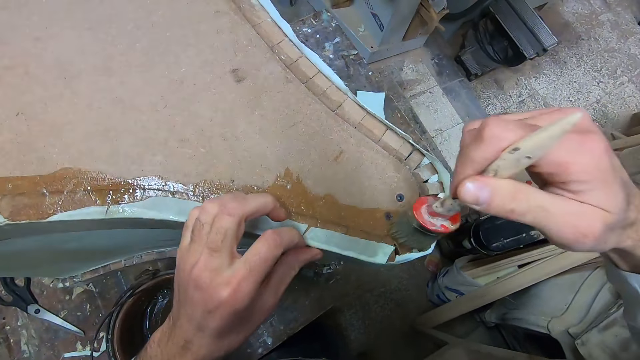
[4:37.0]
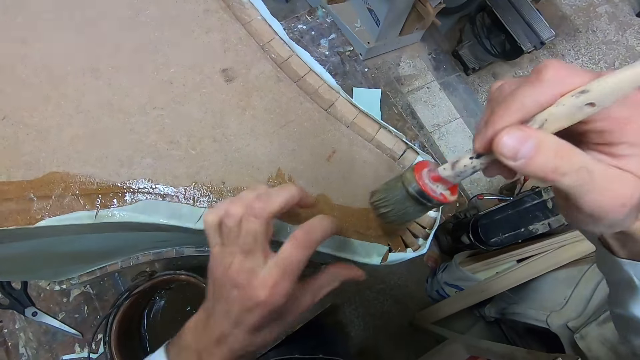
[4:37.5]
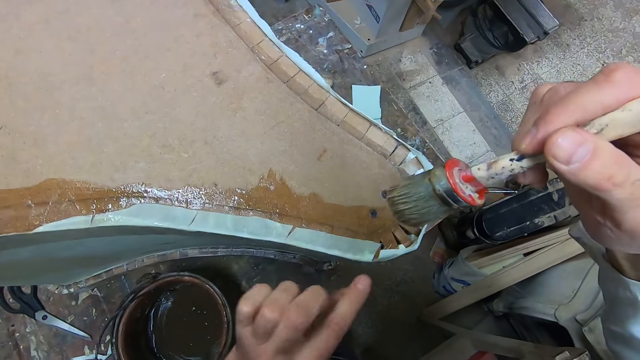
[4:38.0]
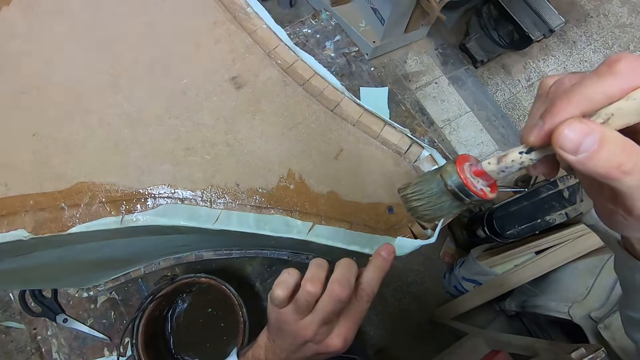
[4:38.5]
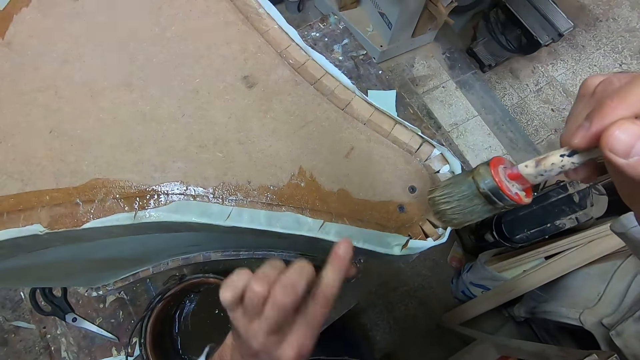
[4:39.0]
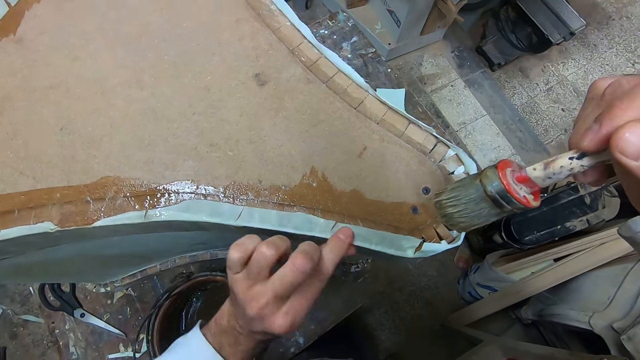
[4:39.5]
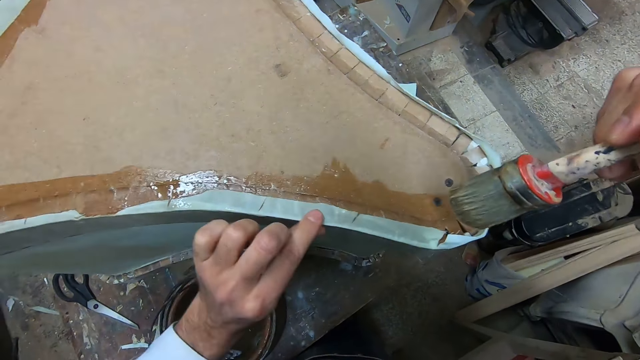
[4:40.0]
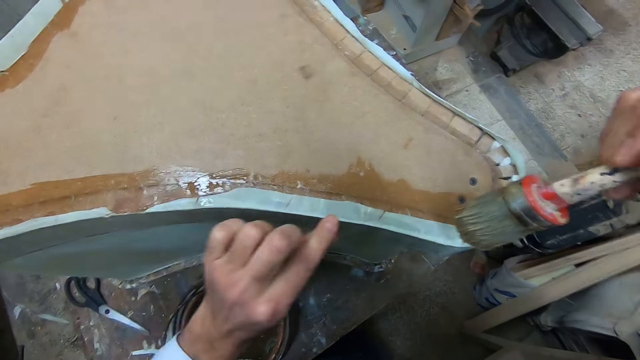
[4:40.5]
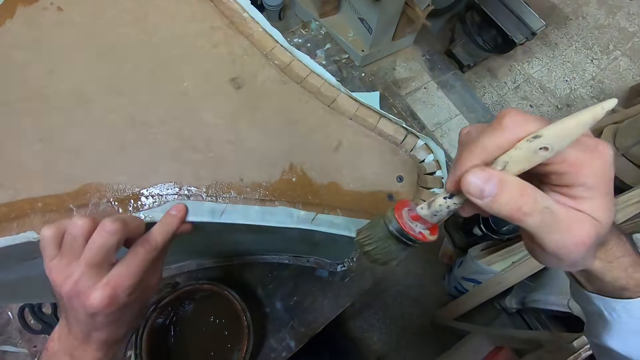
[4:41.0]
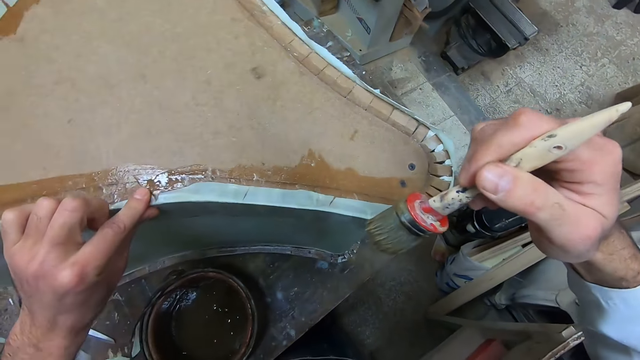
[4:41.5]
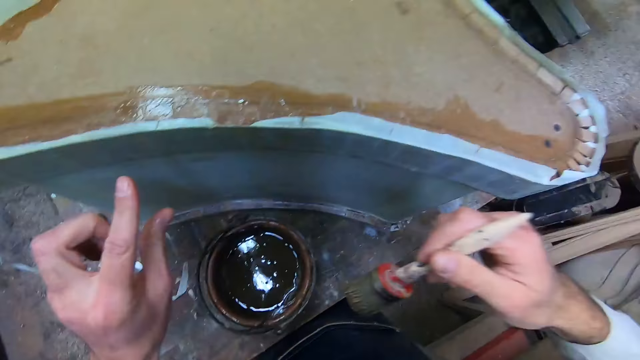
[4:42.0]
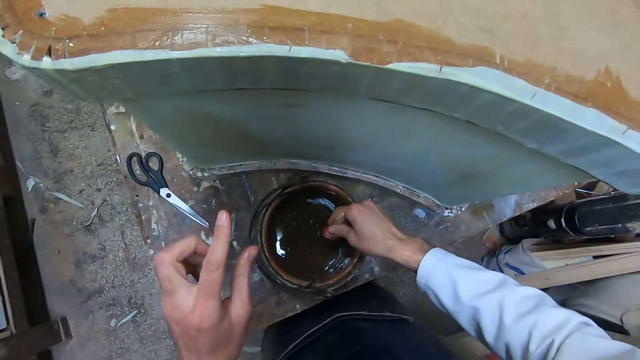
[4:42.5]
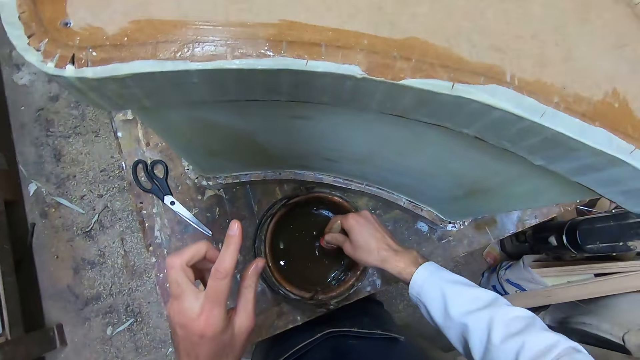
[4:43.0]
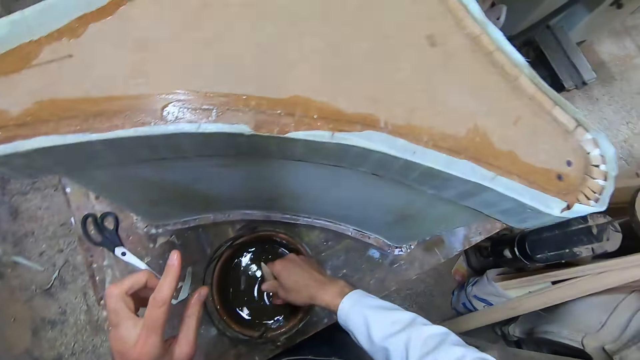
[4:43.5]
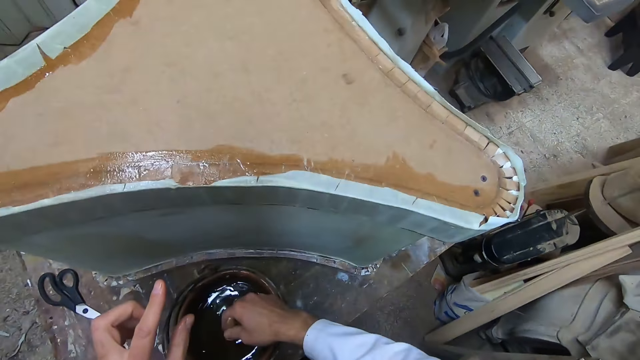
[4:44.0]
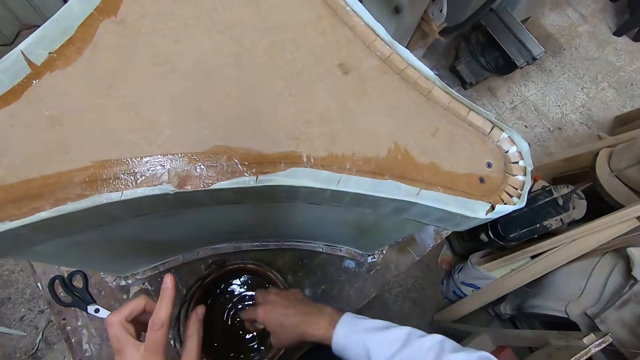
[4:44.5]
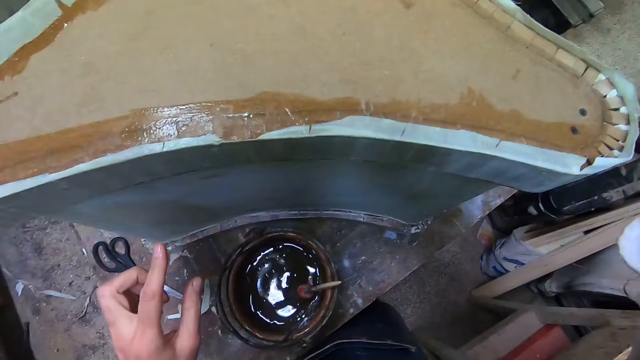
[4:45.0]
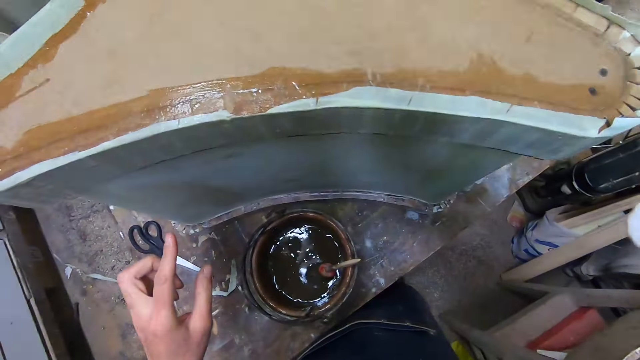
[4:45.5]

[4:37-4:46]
The camera wearer presses the cloth with fingers. They drop the glue brush. They dip the brush in the glue. They lift up the hand.
